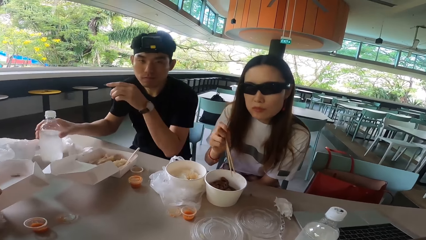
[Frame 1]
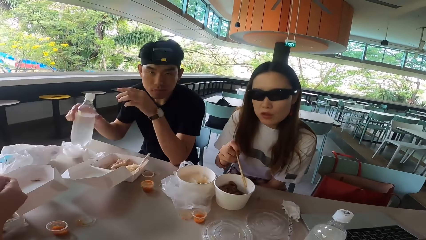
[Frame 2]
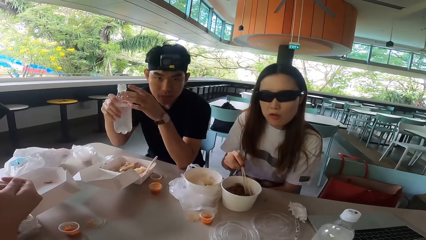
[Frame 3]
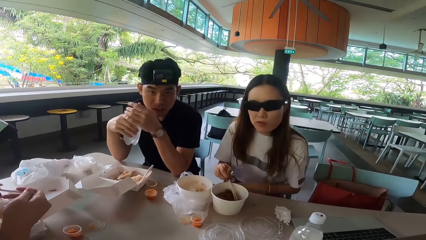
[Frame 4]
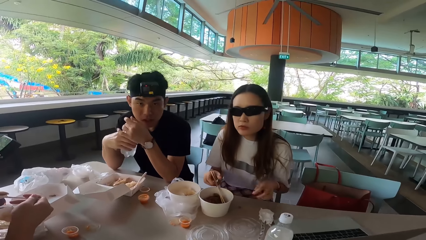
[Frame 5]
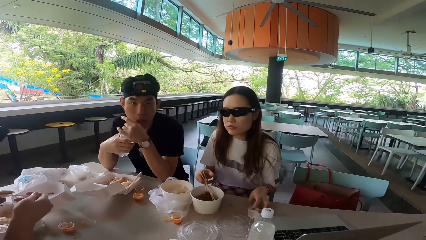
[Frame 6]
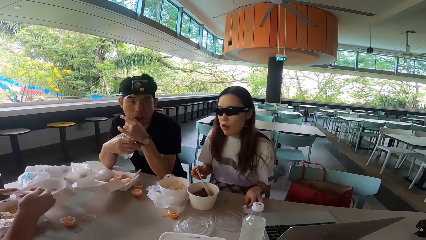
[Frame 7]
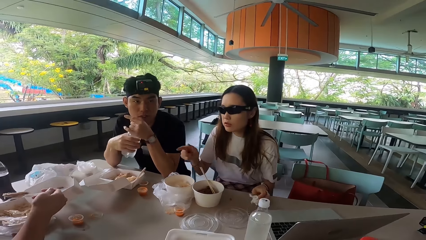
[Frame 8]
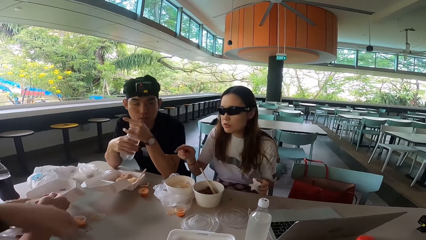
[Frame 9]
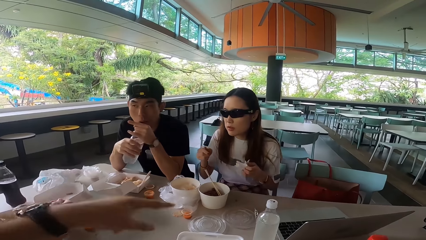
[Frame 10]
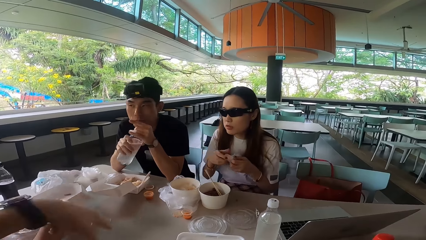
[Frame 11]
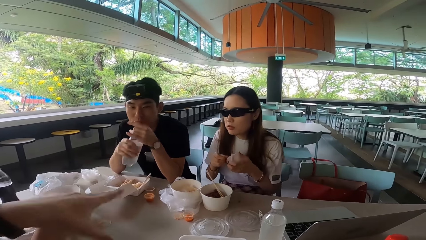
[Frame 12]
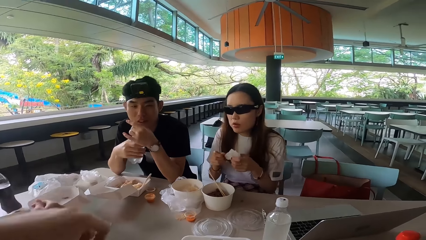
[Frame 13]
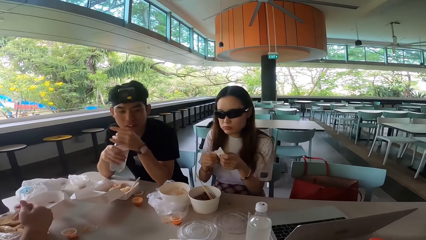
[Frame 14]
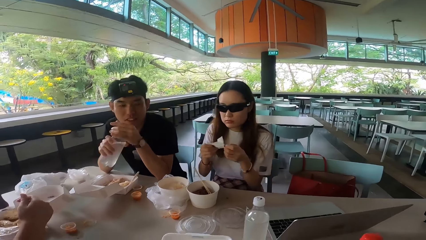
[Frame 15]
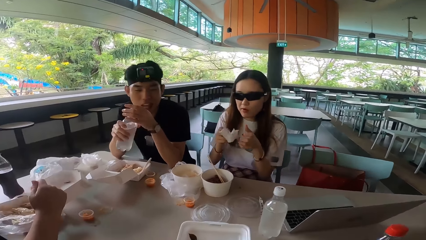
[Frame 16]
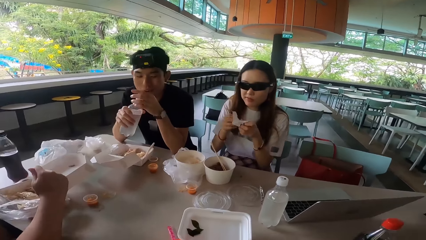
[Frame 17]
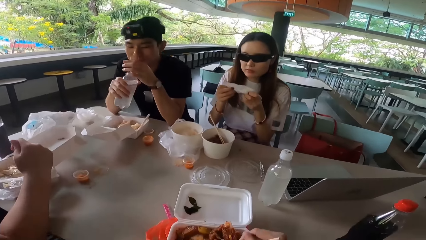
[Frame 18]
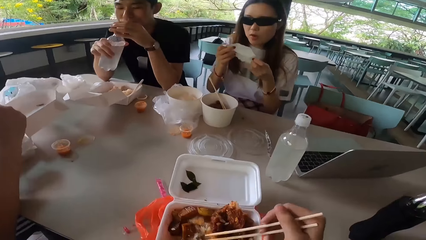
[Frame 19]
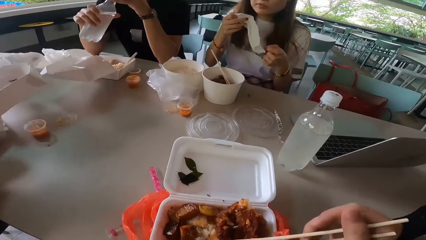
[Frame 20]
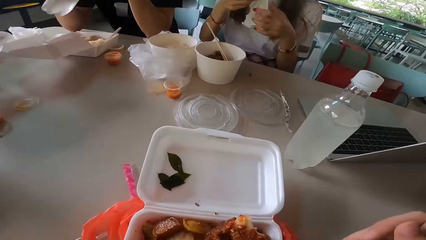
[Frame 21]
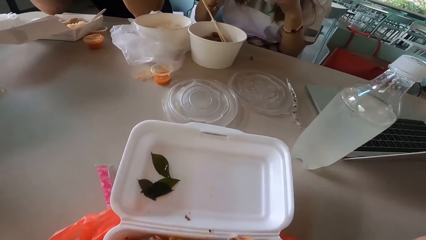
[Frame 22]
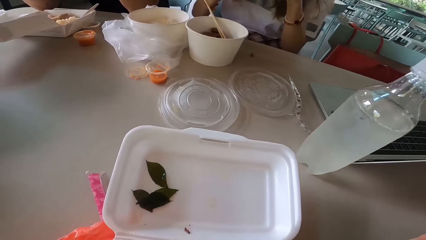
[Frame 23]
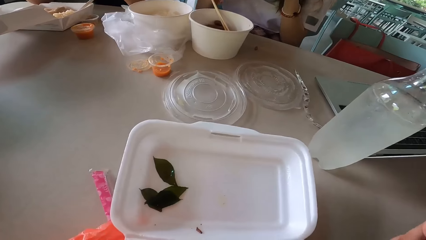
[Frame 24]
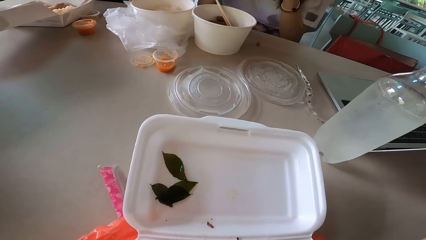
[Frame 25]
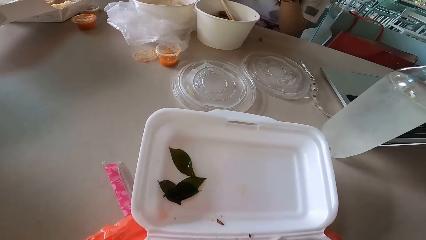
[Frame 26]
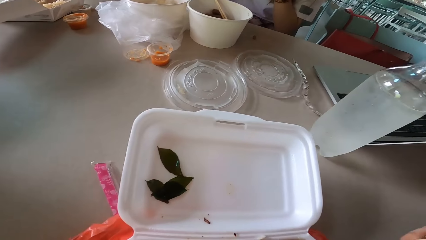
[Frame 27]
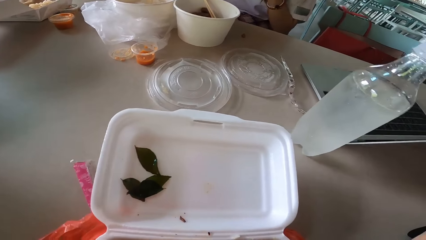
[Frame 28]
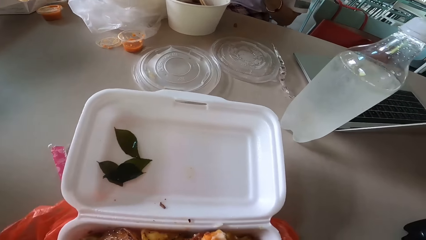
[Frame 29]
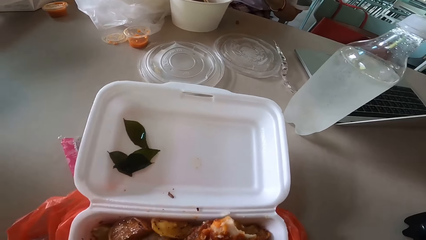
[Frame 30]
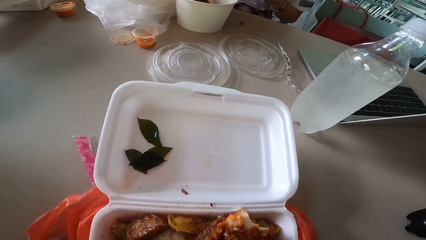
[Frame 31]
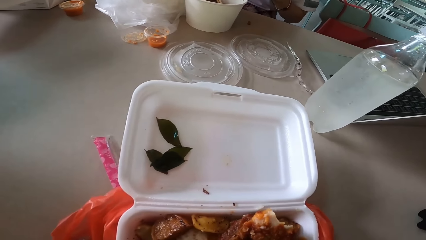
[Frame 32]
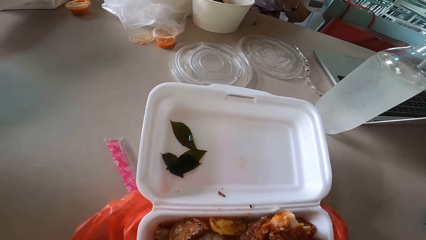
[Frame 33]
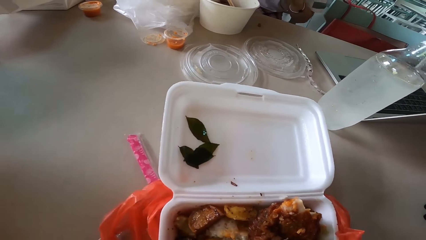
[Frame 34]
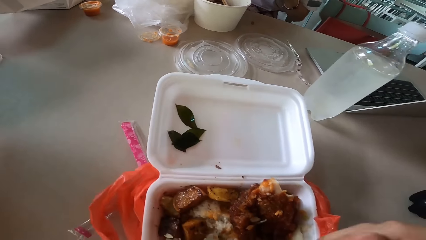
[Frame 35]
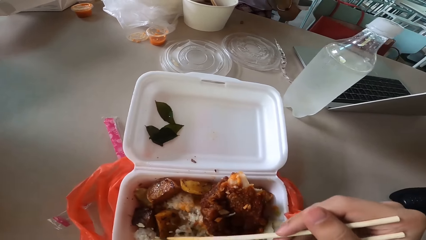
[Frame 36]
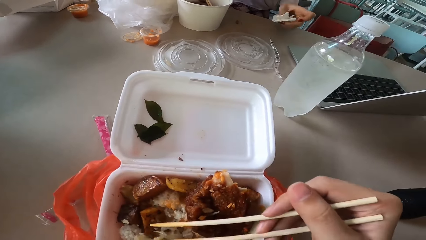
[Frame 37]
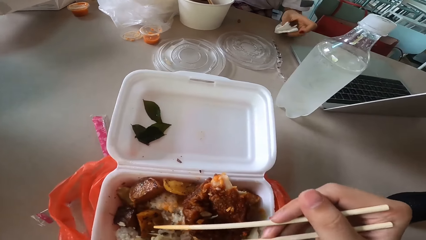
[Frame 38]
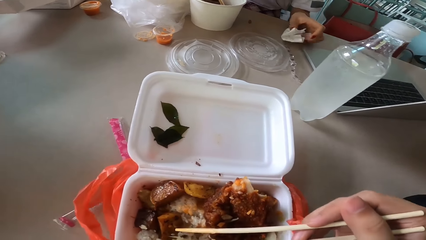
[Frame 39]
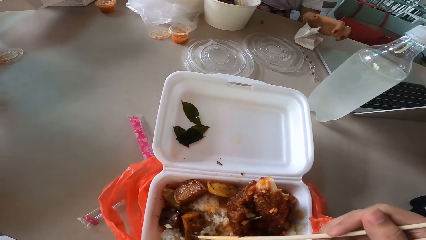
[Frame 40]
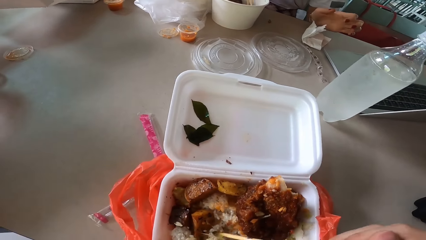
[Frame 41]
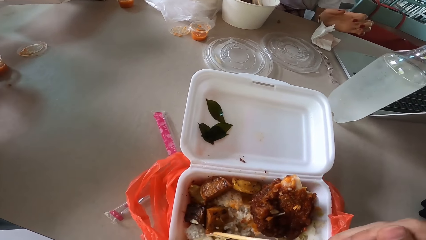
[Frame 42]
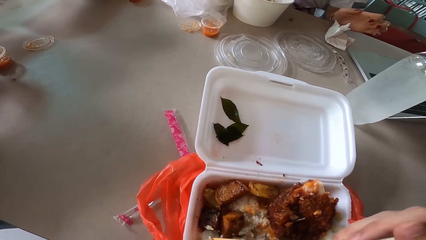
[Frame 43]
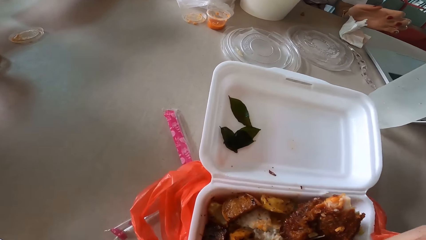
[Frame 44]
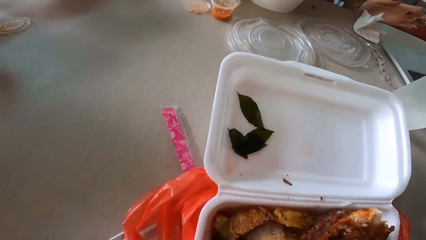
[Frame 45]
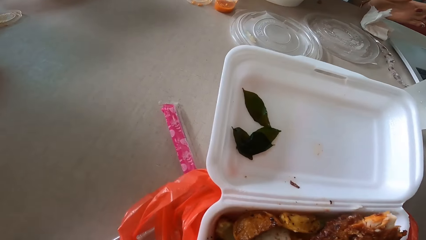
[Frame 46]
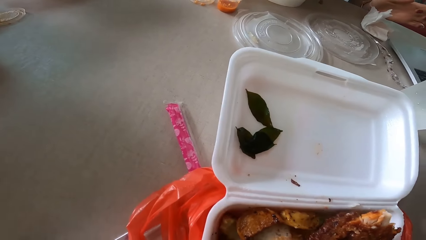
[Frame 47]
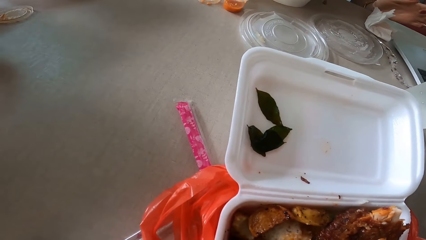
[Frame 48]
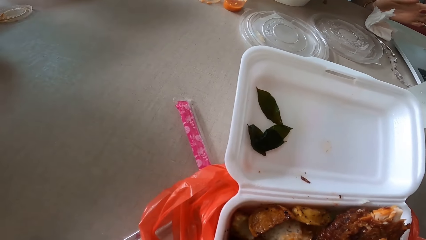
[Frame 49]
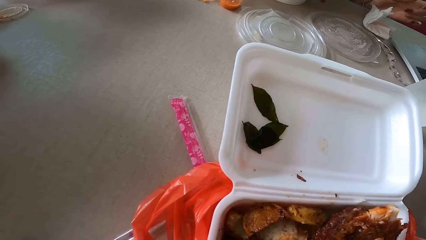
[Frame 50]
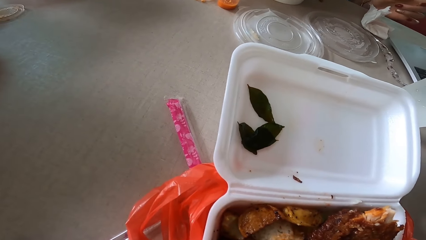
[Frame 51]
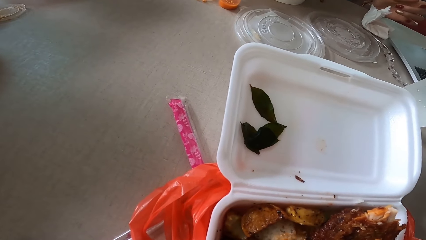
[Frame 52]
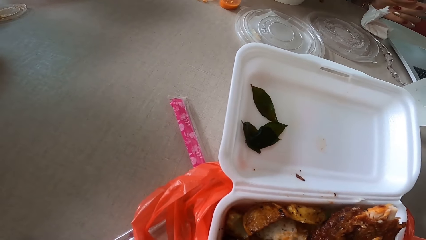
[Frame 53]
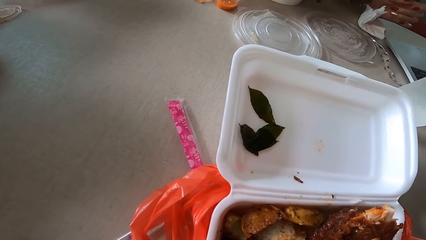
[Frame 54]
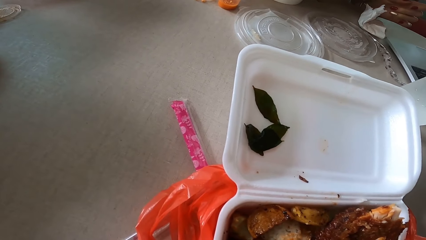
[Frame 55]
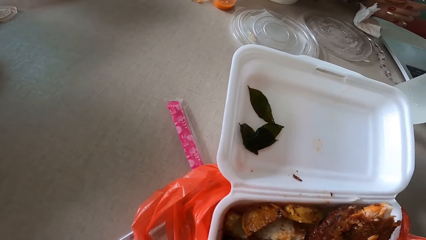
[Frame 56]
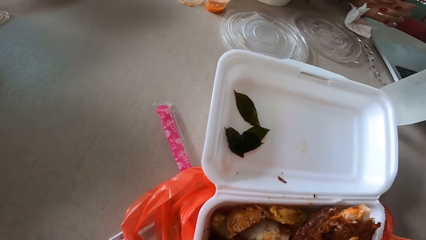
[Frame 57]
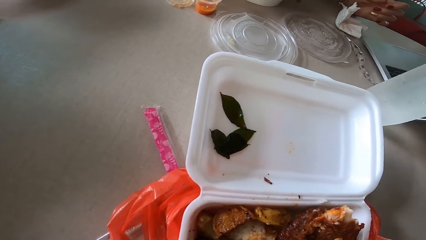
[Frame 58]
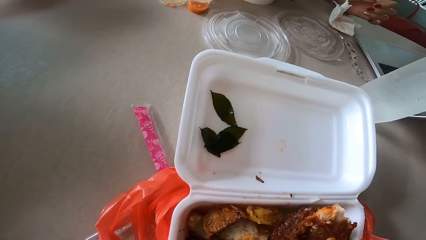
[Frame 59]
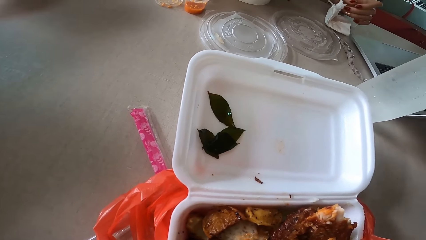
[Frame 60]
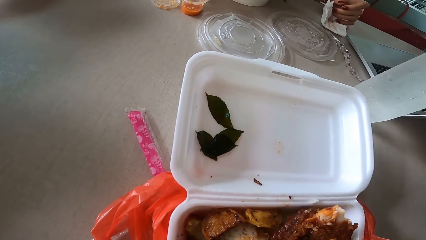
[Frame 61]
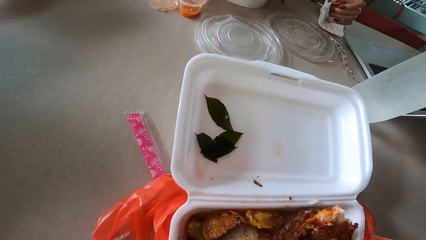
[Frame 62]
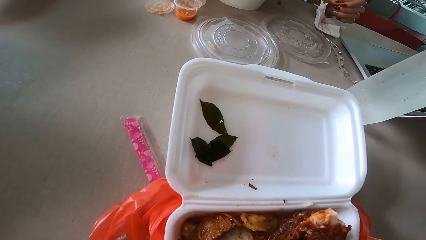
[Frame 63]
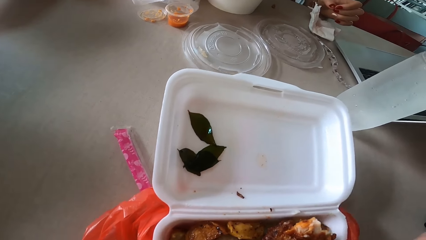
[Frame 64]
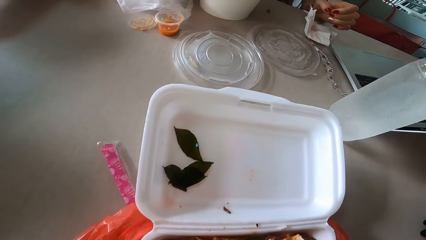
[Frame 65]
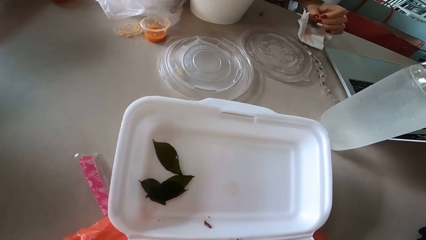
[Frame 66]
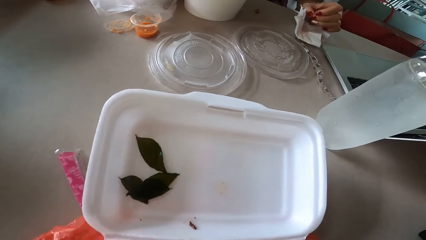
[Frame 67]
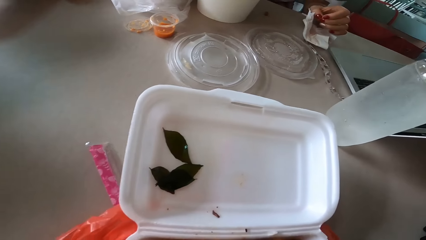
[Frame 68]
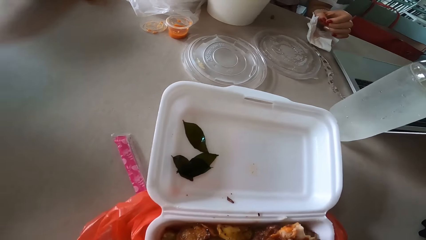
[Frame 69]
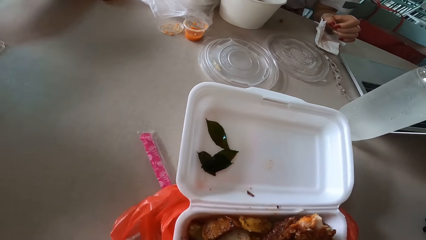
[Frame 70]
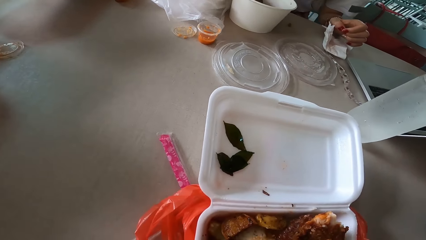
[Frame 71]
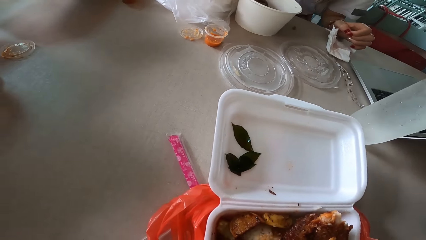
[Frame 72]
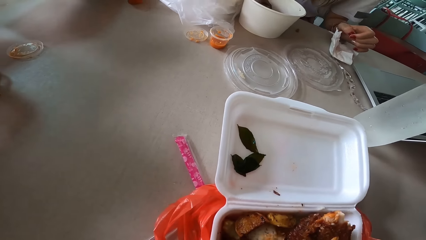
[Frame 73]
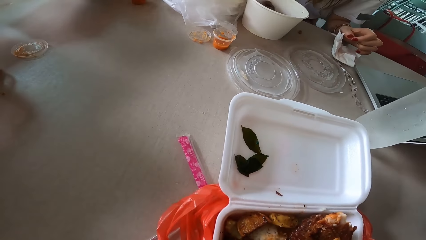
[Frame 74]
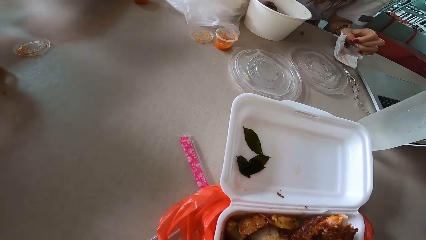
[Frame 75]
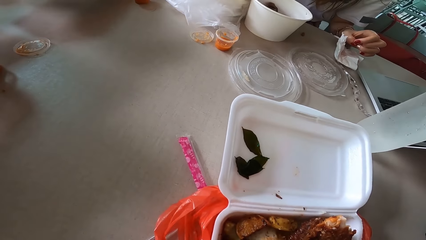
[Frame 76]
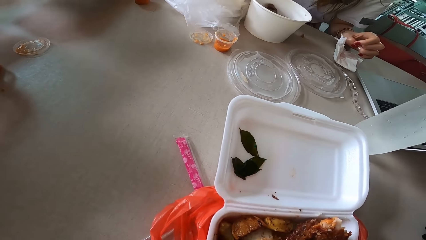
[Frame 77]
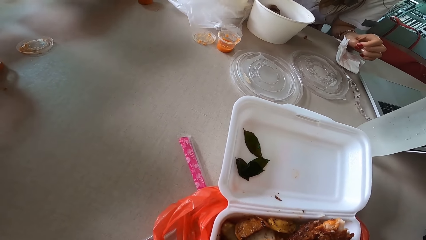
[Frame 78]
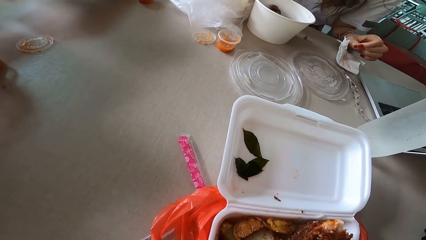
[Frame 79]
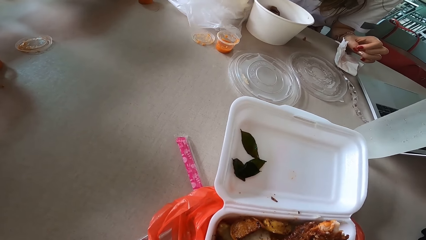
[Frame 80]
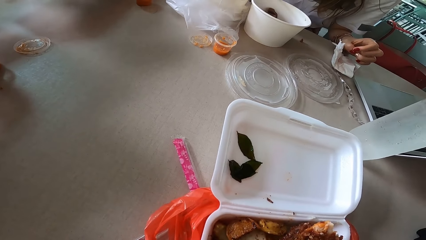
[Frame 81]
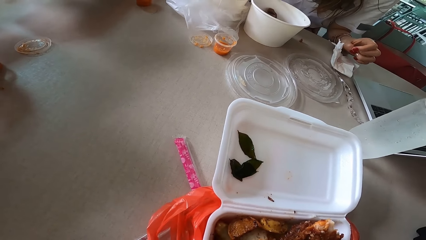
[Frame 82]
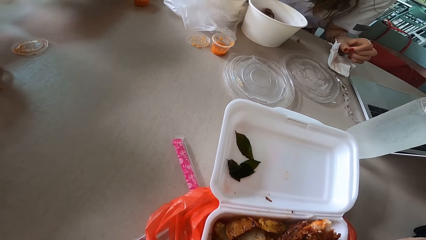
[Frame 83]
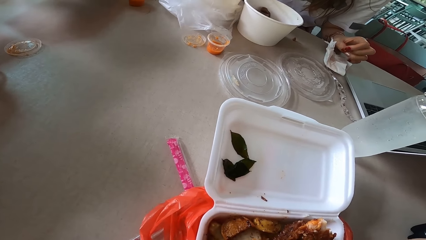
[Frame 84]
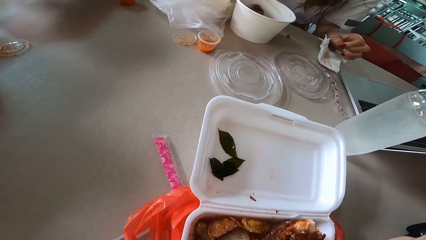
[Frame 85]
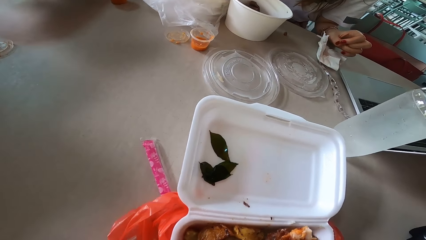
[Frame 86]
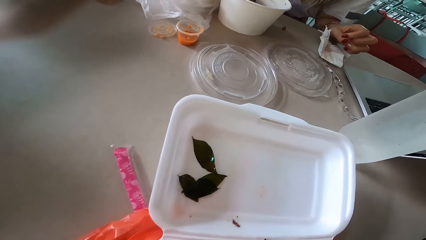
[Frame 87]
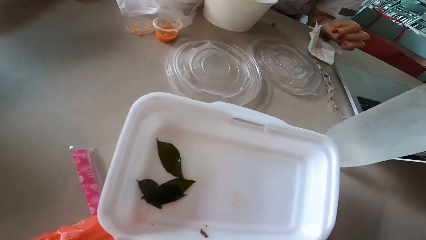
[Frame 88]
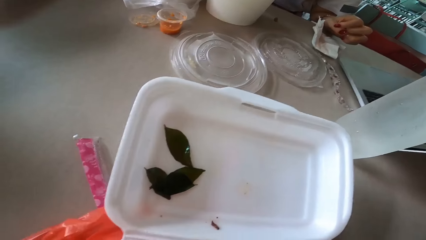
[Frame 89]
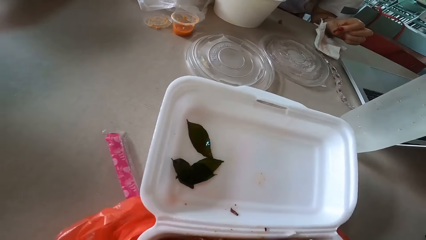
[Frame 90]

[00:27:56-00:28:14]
The woman pulls her hand off the glasses. The man takes a bottle of juice or water bottle from the table and opens the bottle. The woman pulls her hand off the chopsticks, takes a serviette from the table and gestures her hand. Another man gestures his hand. The woman unfolds the serviette. The camera wearer picks up meat with chopsticks. The woman puts the serviette on the table. She puts the serviette on the table.
